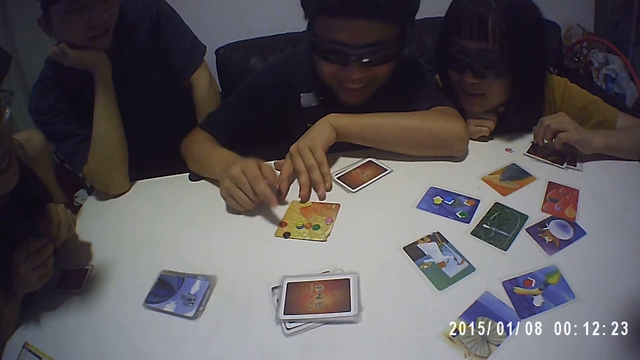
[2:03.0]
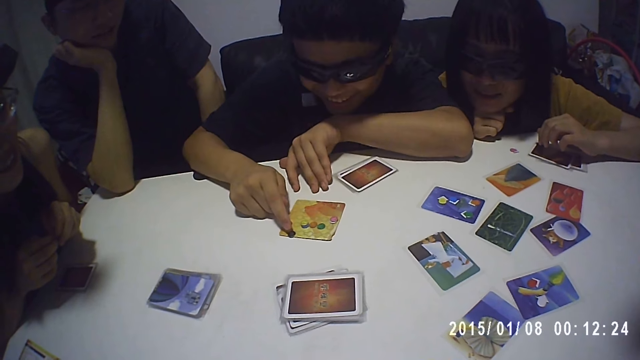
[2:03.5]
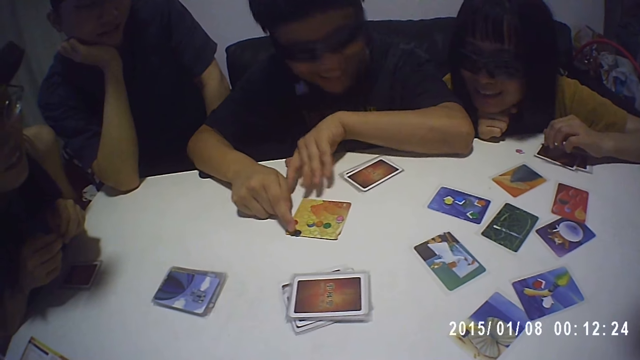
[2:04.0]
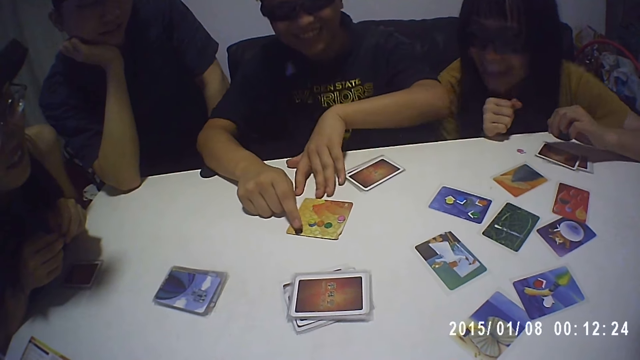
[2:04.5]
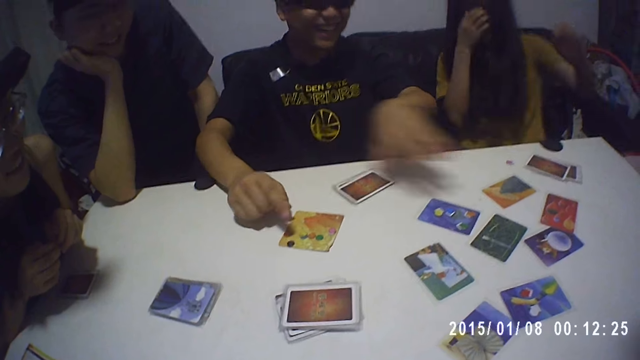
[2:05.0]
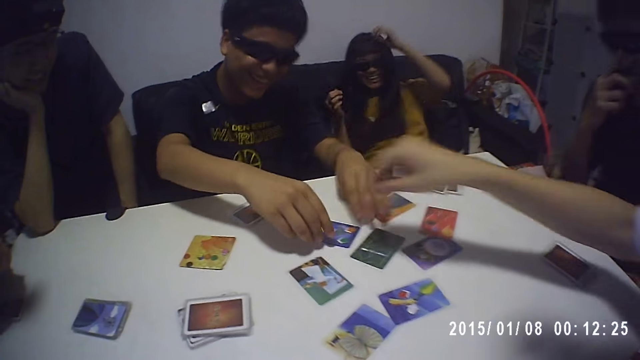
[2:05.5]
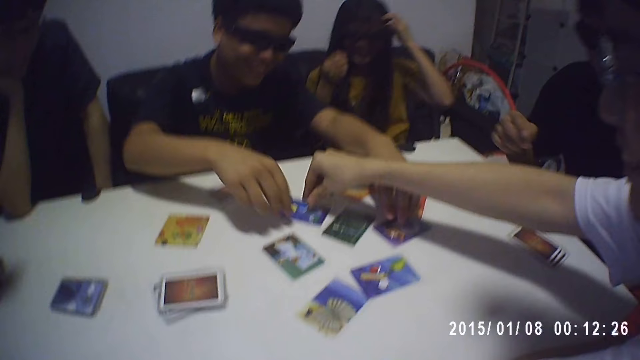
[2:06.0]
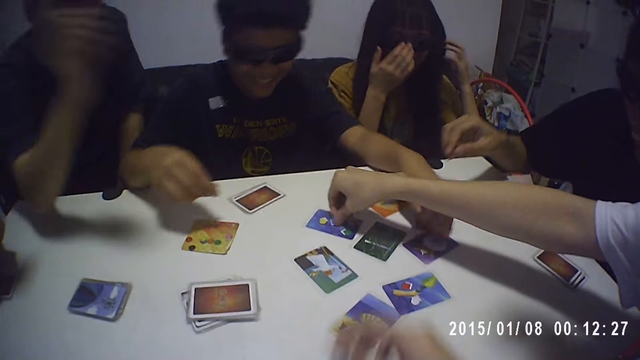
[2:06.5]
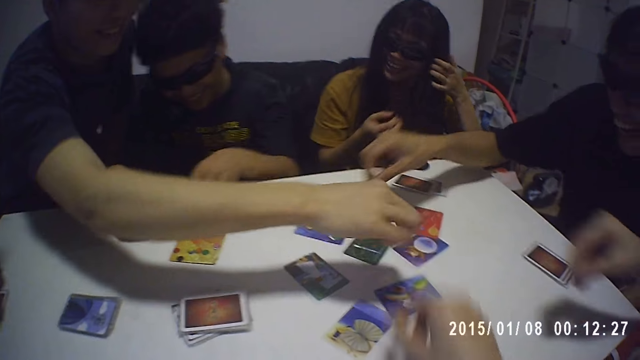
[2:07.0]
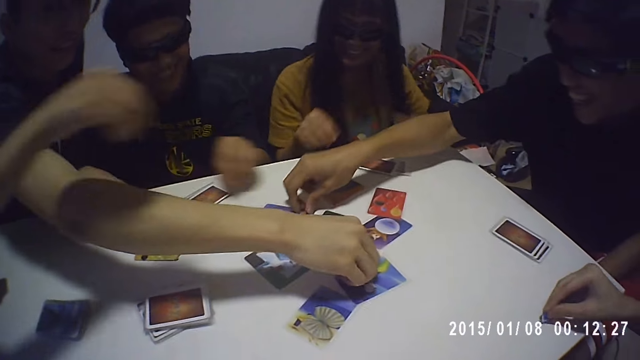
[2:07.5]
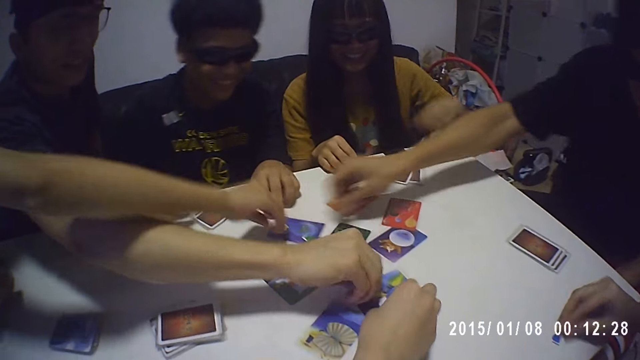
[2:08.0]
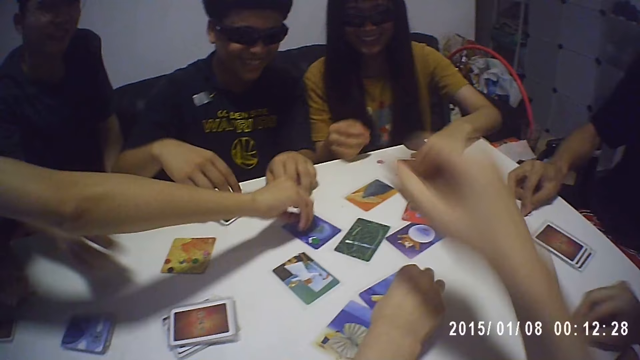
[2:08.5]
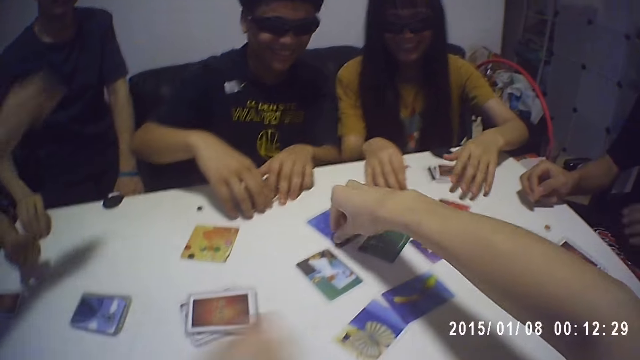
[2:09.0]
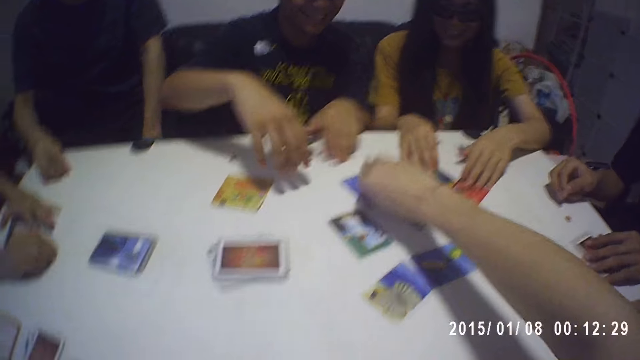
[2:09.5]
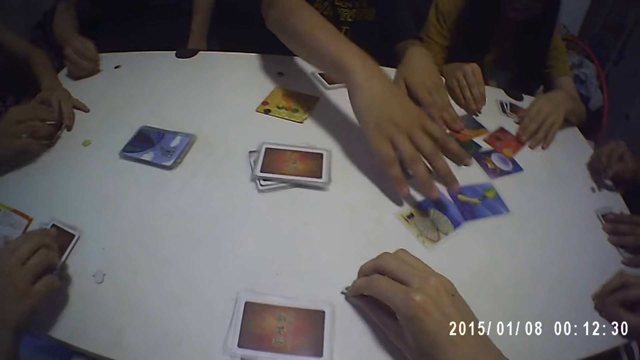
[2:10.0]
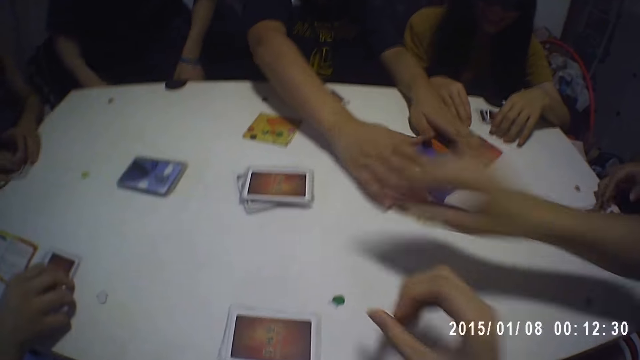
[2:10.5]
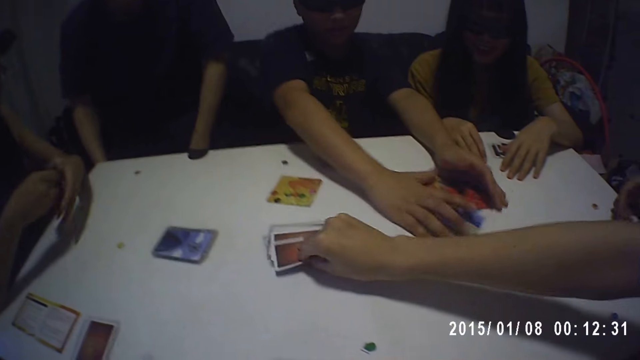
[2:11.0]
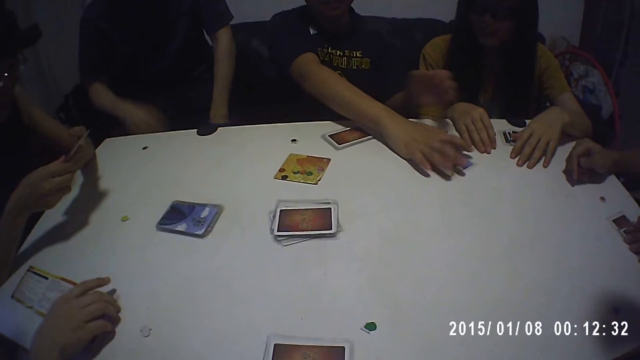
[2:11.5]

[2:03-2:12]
A boy picks a game seed from a card on the table with his right hand. A girl picks a game seed from a card on the table with her right hand. Another boy picks a game seed from a card on the table with his right hand. The camera wearer picks a game seed from a card on the table with his right hand. A third boy picks a game seed from a card on the table with his right hand. The second boy picks a game seed from a card on the table with his right hand. Another girl picks a game seed from a card on the table with her right hand. The first boy picks a game seed from a card on the table with his right hand. The camera wearer moves a game seed on the table with his right hand. The first boy picks some cards on the table with his hands. The second girl picks some cards on the table with her hands. The second boy picks a card from one of the stacks of cards on the table with his right hand.

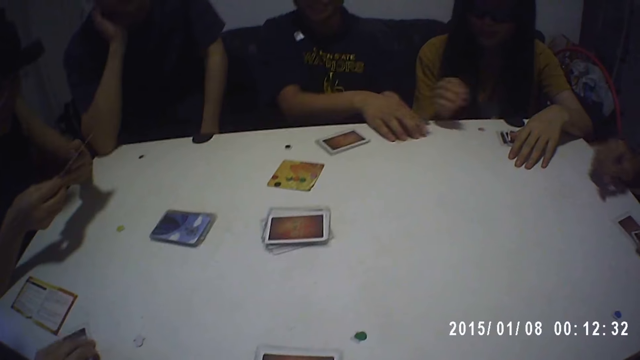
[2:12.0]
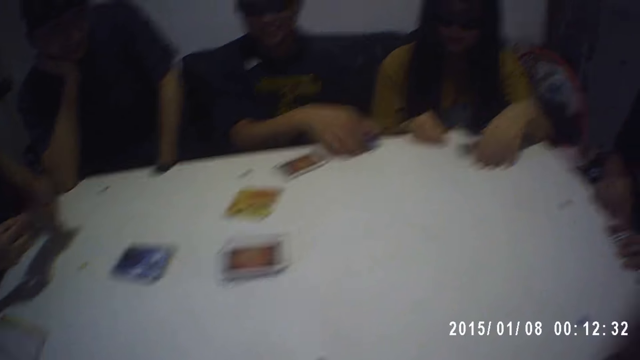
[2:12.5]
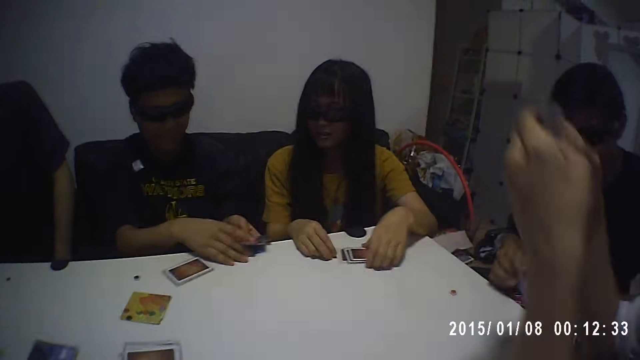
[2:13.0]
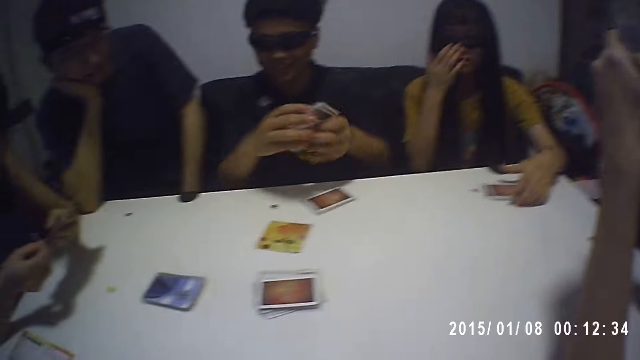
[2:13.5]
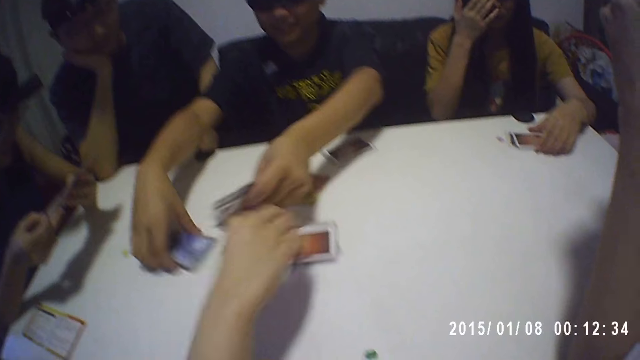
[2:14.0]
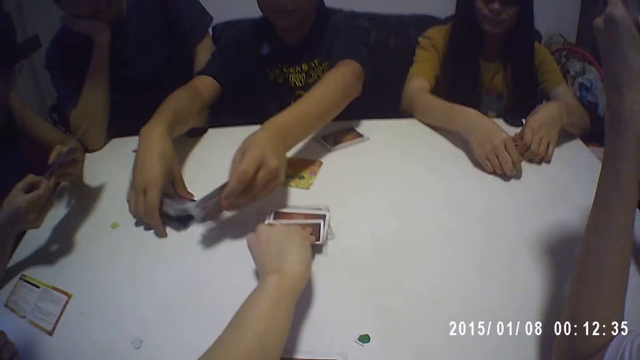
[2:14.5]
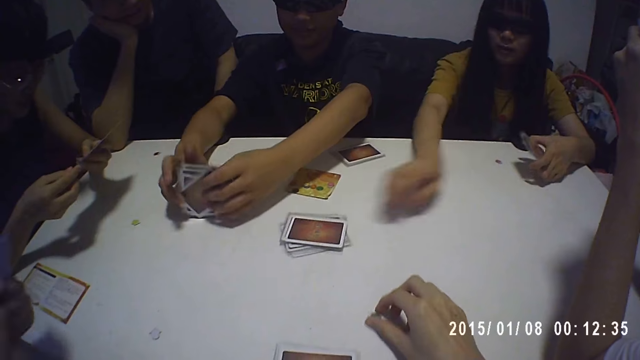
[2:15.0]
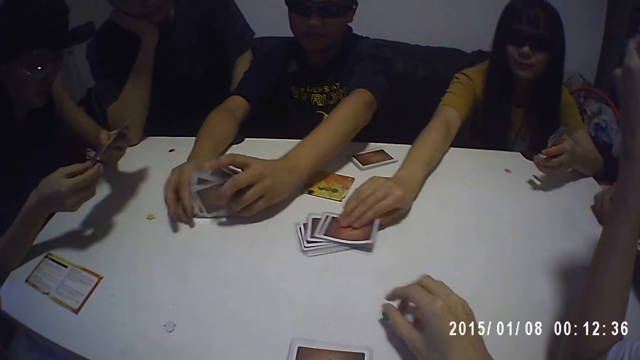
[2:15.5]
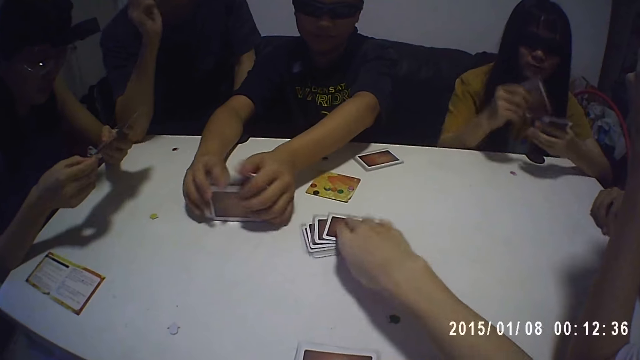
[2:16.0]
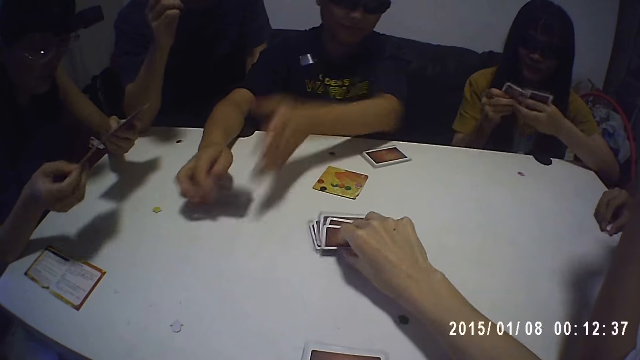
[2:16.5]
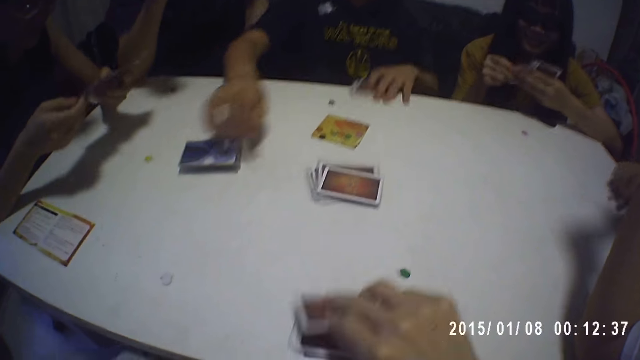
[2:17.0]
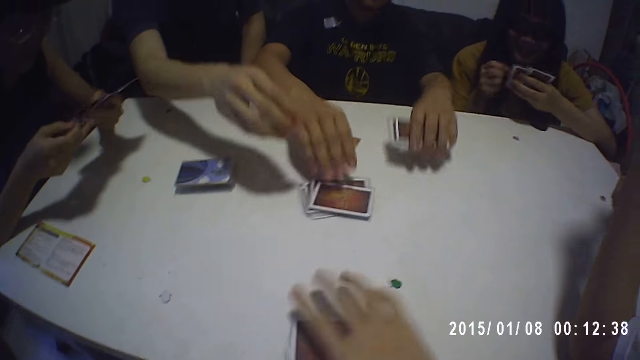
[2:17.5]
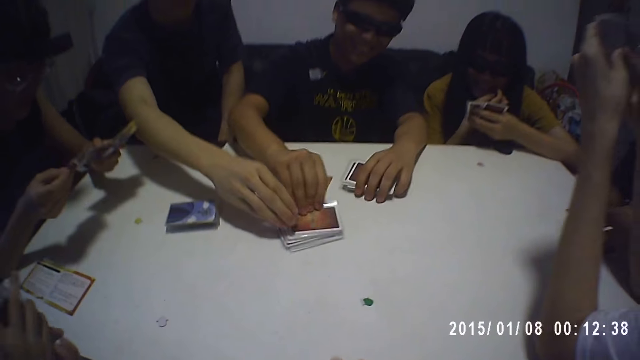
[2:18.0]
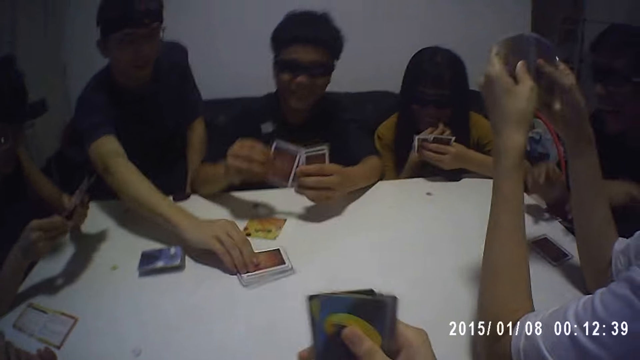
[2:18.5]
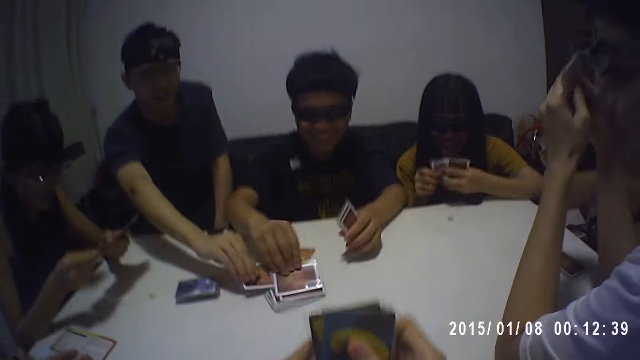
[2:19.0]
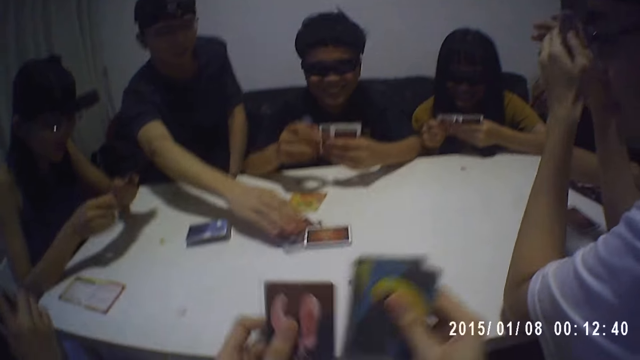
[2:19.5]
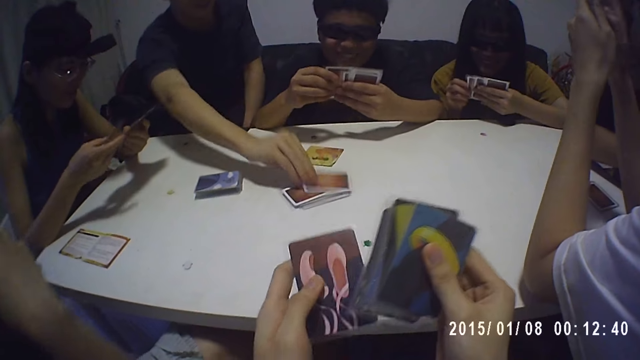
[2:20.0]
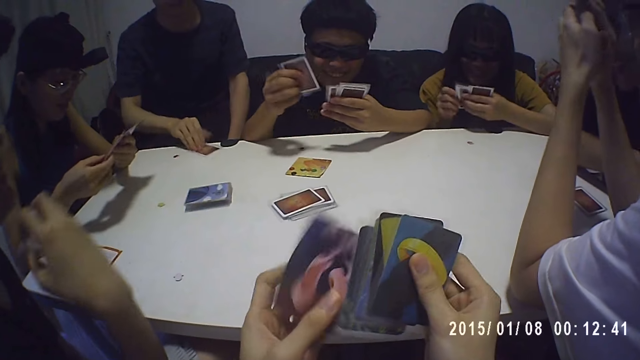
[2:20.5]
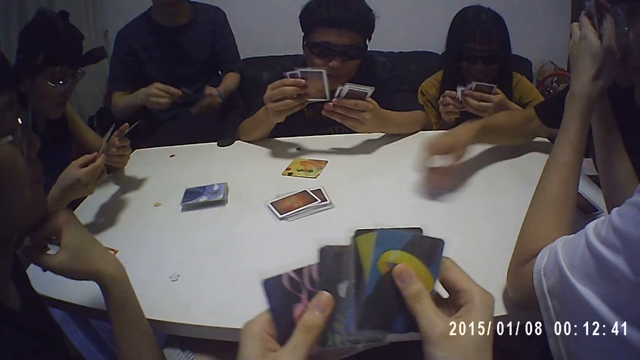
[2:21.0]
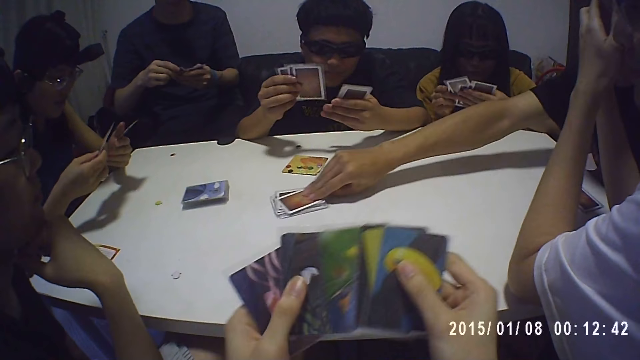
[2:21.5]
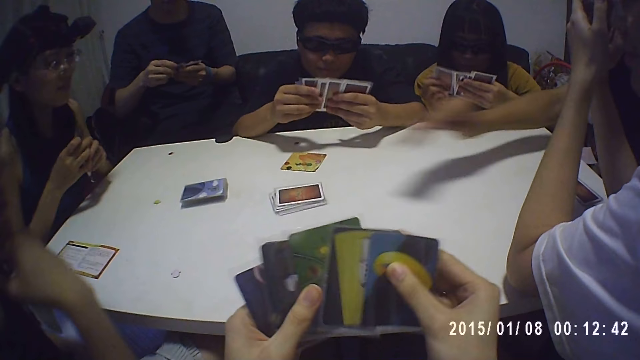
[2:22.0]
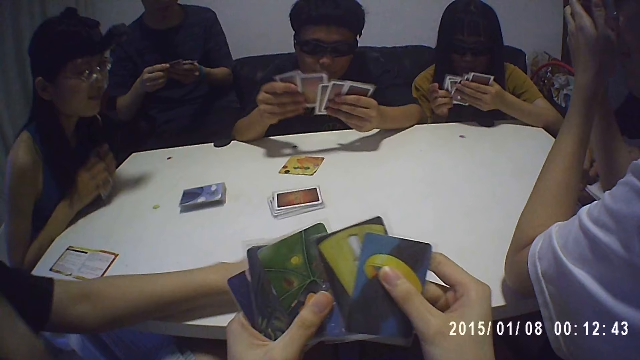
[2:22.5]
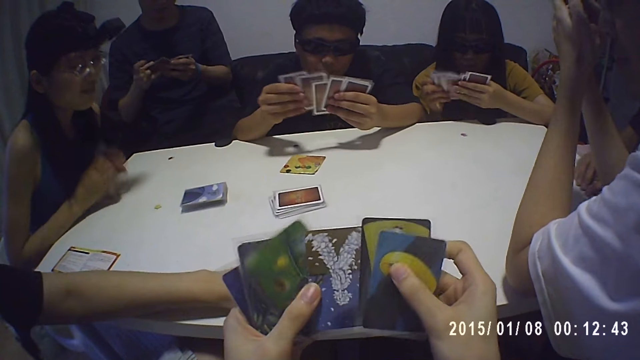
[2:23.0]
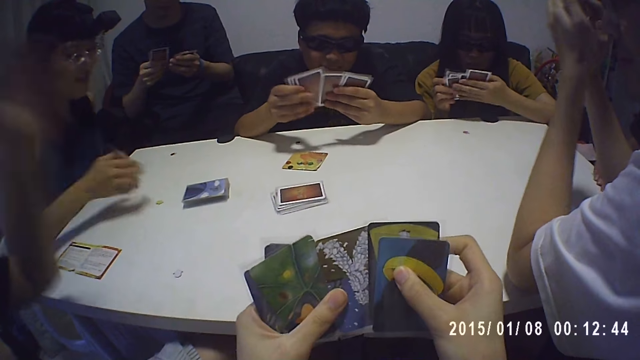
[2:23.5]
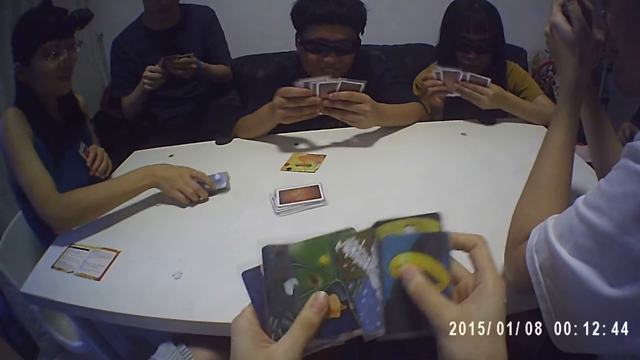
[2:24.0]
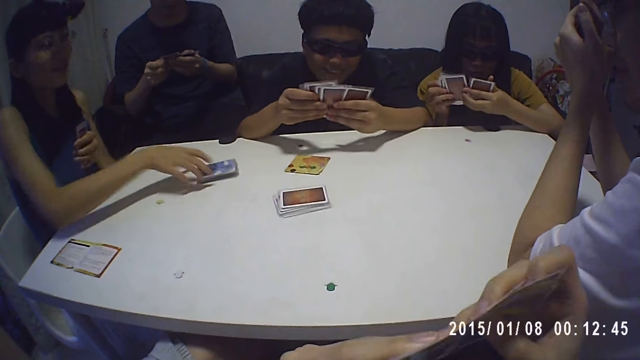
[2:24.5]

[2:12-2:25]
A boy scans through the cards in his hands. Another boy joins the cards in with a stack of cards on the table. A girl scans through the cards in her hands. Another girl picks a card from one of the stacks of cards on the table with her right hand, and scans through the cards in her hands. A third girl picks a card from one of the stacks of cards on the table with her right hand. The camera wearer picks a card from one of the stacks of cards on the table with his right hand. The second boy picks some cards on the table with his left hand, and picks two cards from one of the stacks of cards on the table with his right hand. A third boy touches one of the stacks of cards on the table with his right hand. The second boy drops one of the cards in his right hand on one of the stacks of cards on the table. The third boy picks a card from one of the stacks of cards on the table with his right hand. The second boy scans through the cards in his hands. The camera wearer arranges the cards with both his hands. The third girl scans through the cards in her hands. The camera wearer scans through the cards in his hands. The first girl scans through the cards in her hands. The first boy scans through the cards in his hands. A fourth boy picks a card from one of the stacks of cards on the table with his right hand. The second girl moves a card on the table with her left hand. The first girl moves one of the stacks of cards on the table with her right hand.
